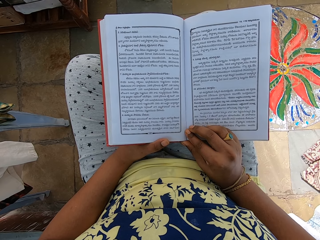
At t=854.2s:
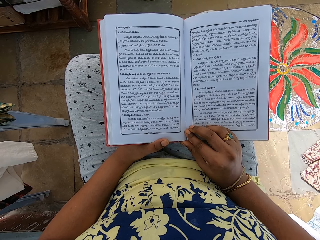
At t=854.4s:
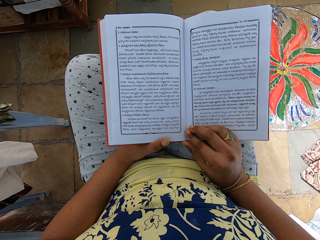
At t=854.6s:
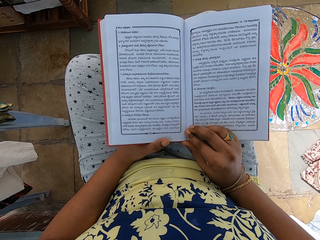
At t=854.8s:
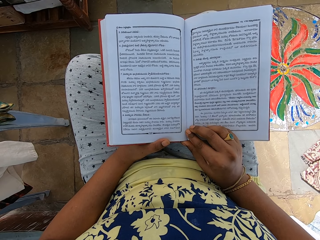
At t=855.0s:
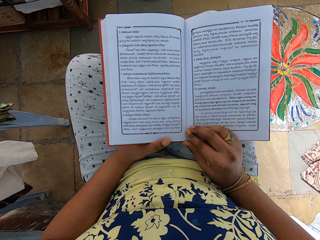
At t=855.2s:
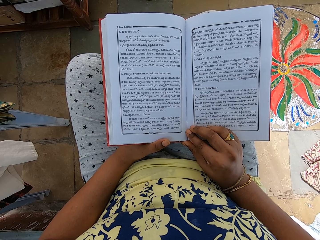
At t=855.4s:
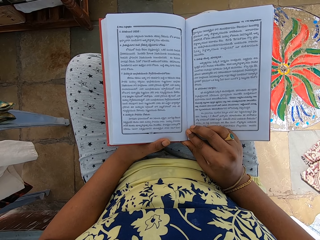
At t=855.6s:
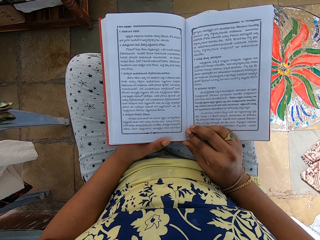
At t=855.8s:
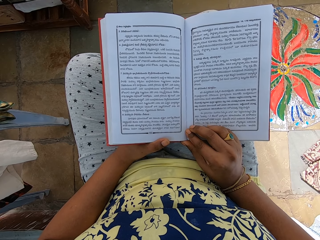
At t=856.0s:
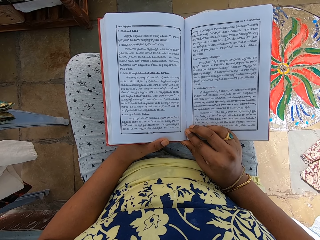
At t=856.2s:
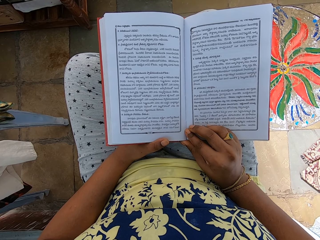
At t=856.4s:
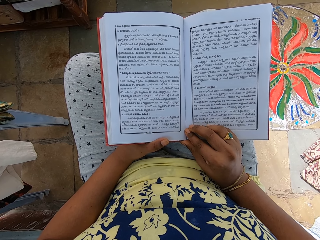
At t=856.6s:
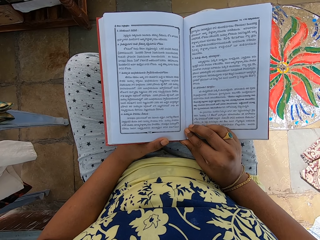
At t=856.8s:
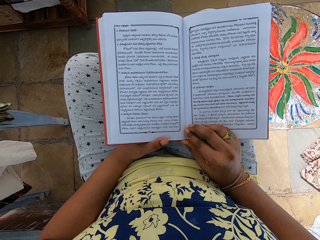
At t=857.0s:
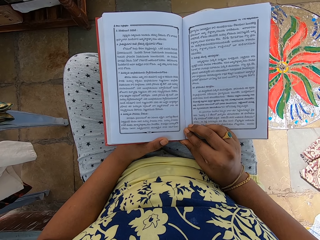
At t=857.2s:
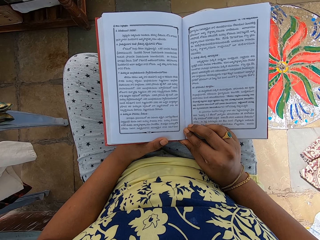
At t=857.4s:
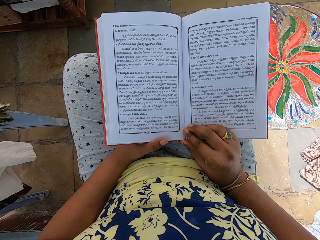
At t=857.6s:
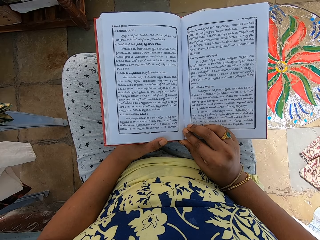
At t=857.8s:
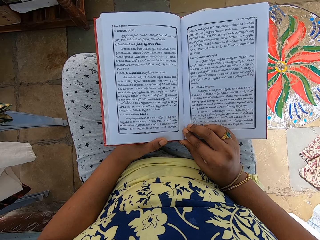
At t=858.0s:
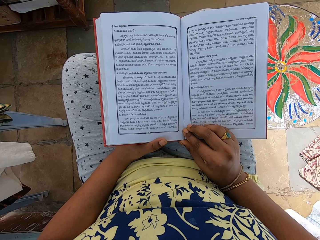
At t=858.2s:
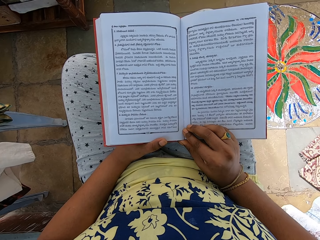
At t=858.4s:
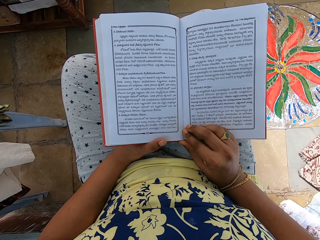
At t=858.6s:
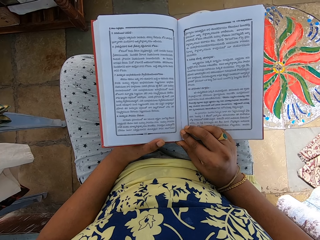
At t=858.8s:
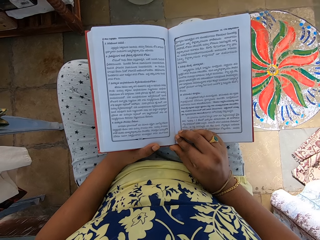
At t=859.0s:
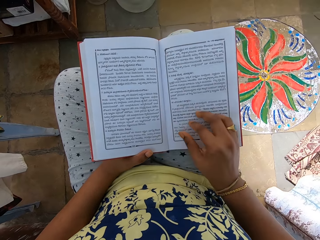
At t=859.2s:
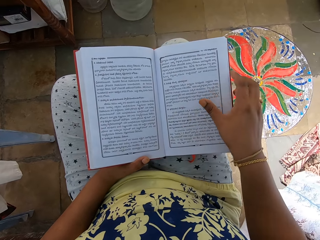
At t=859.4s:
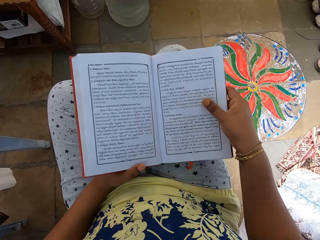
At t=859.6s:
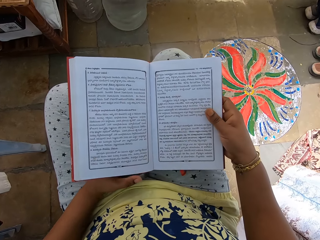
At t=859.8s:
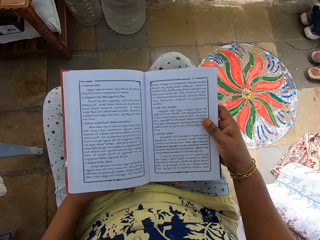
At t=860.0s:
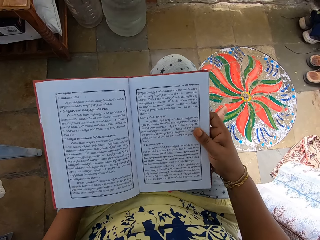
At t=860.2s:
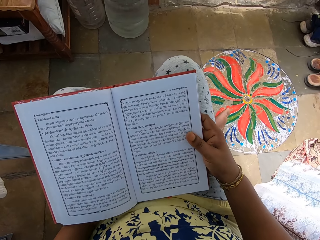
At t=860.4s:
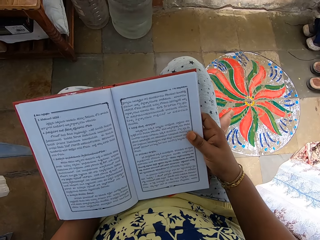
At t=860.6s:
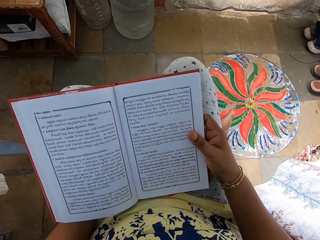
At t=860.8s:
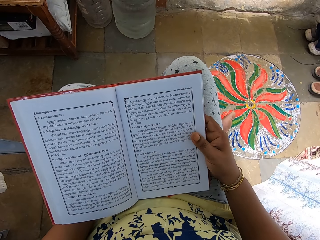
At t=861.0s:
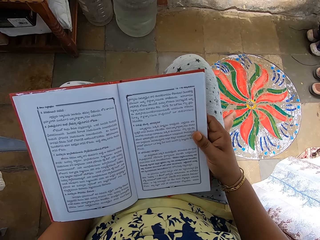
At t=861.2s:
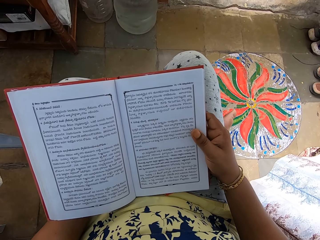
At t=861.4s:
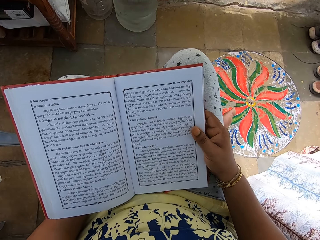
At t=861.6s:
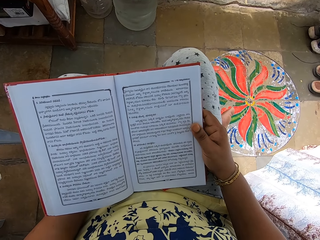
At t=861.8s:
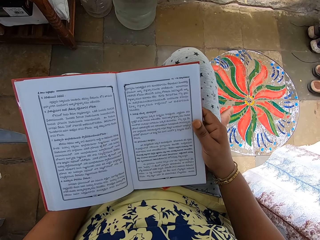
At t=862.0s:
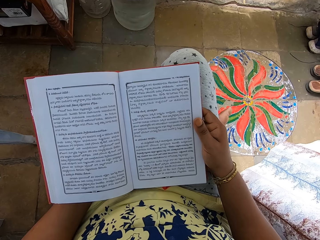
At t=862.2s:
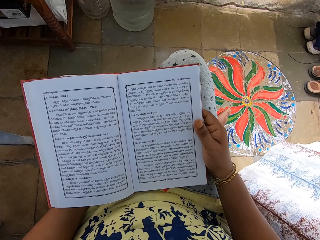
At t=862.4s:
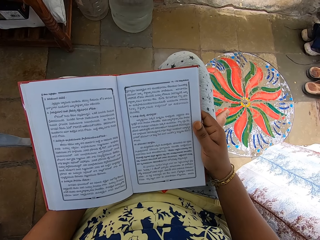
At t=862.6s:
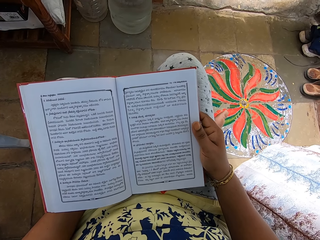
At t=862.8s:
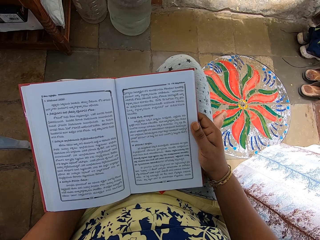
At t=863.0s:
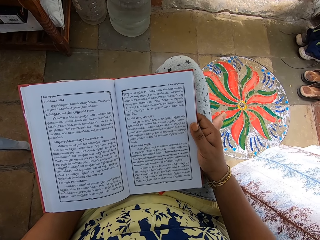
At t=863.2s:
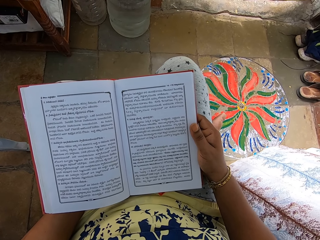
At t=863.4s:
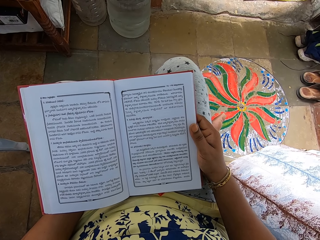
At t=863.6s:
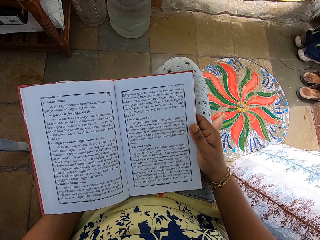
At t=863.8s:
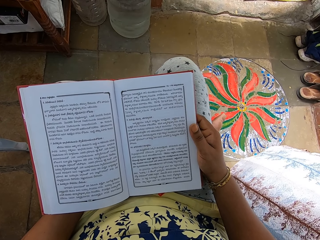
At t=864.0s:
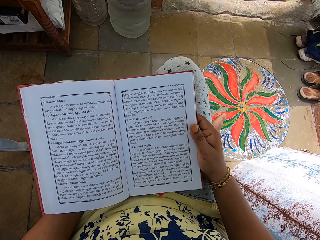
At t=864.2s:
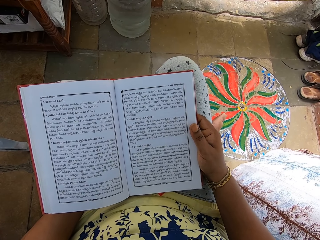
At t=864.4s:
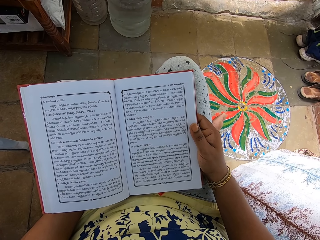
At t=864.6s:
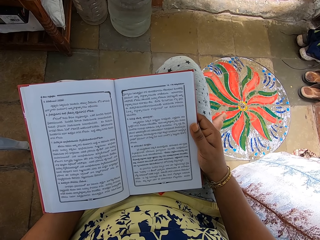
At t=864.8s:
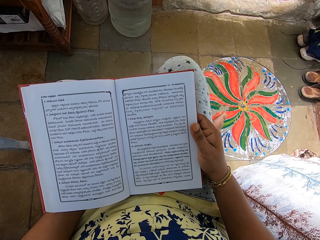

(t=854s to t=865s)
The camera wearer moves the book on her lap with her right hand. She holds the book. She reads the book.

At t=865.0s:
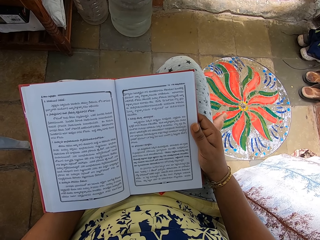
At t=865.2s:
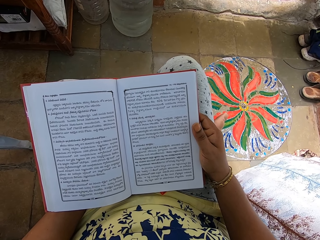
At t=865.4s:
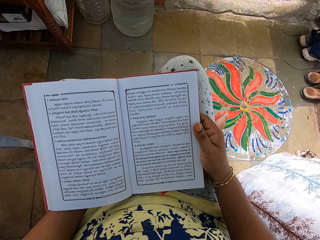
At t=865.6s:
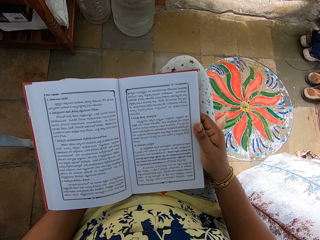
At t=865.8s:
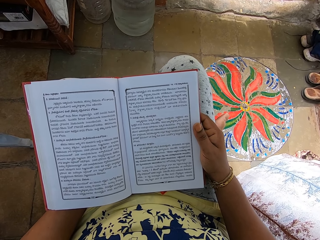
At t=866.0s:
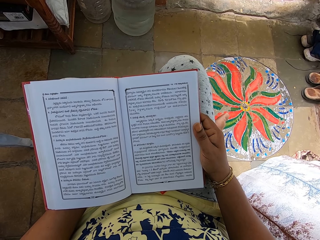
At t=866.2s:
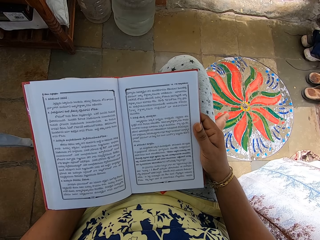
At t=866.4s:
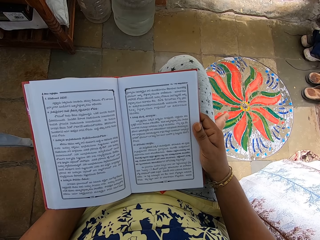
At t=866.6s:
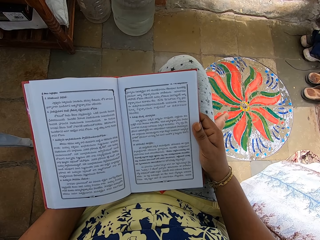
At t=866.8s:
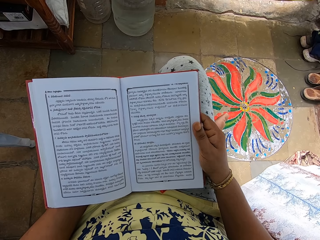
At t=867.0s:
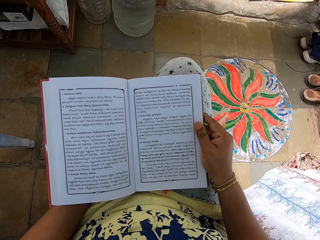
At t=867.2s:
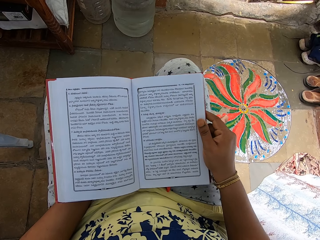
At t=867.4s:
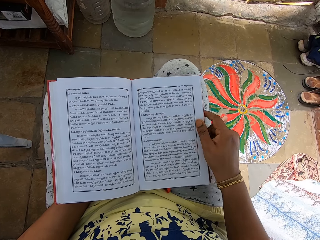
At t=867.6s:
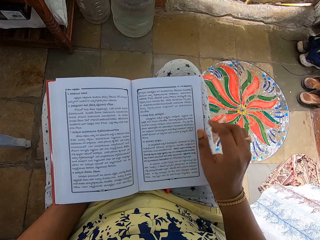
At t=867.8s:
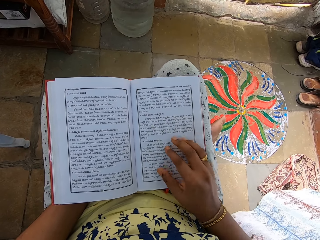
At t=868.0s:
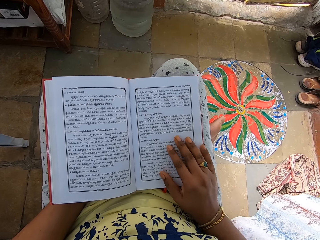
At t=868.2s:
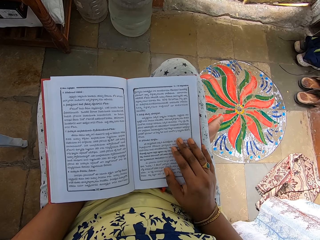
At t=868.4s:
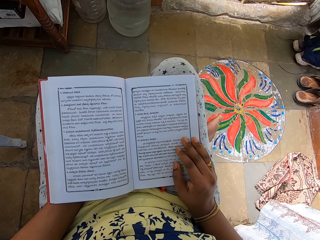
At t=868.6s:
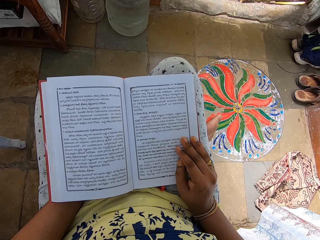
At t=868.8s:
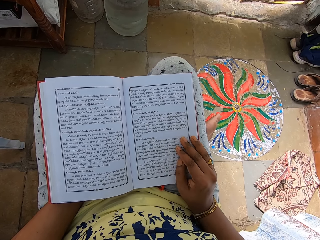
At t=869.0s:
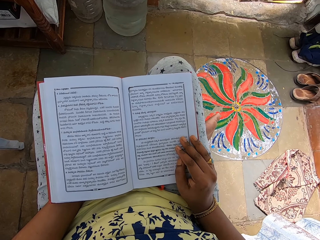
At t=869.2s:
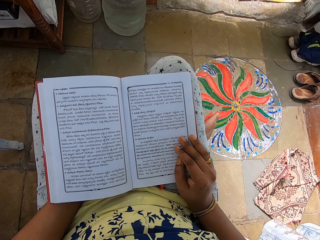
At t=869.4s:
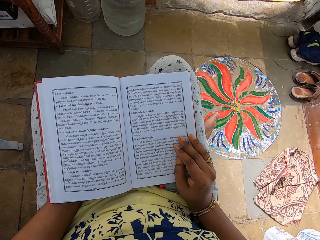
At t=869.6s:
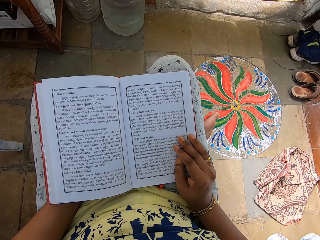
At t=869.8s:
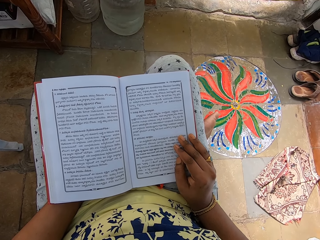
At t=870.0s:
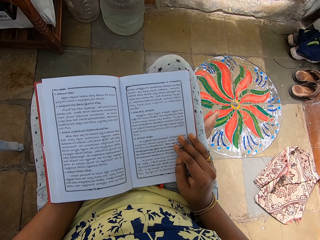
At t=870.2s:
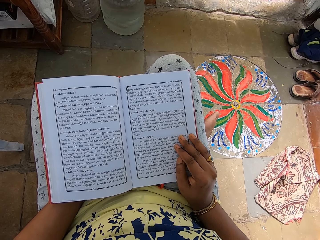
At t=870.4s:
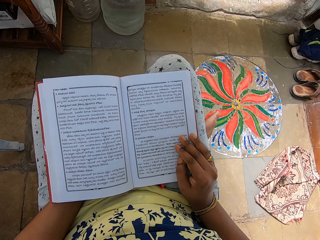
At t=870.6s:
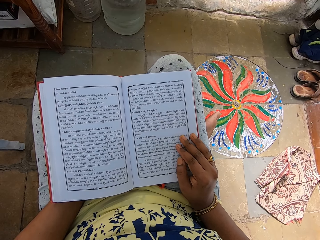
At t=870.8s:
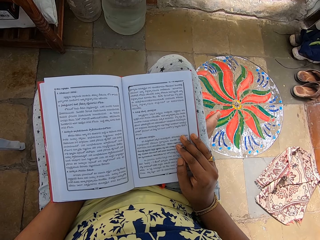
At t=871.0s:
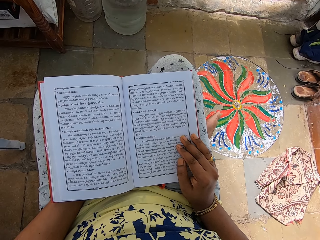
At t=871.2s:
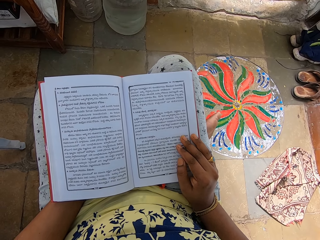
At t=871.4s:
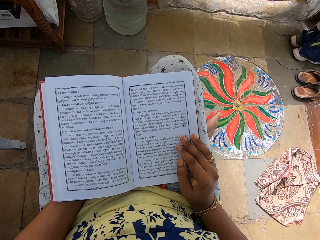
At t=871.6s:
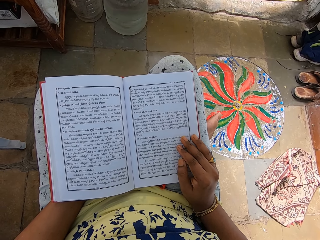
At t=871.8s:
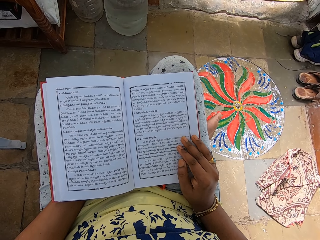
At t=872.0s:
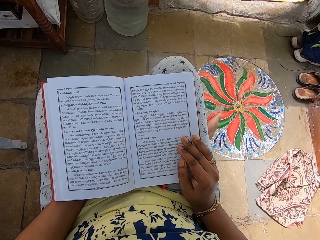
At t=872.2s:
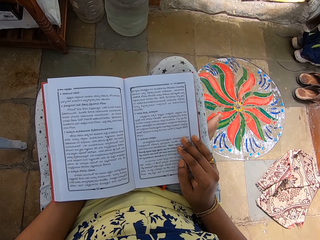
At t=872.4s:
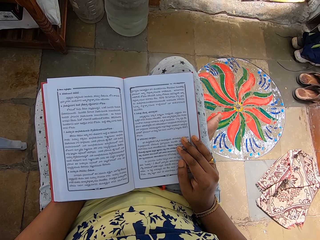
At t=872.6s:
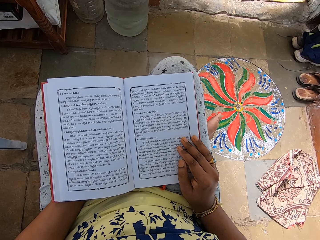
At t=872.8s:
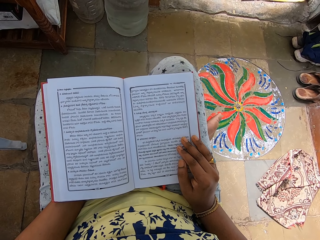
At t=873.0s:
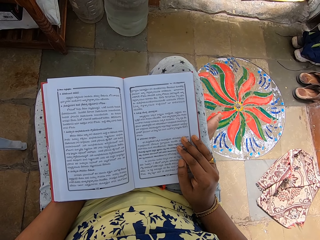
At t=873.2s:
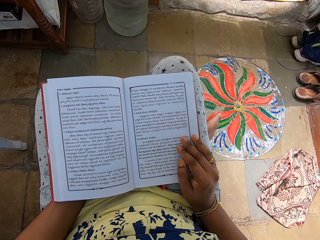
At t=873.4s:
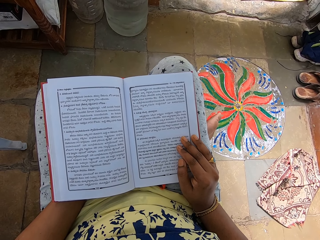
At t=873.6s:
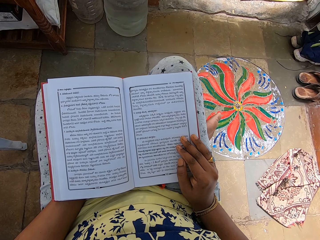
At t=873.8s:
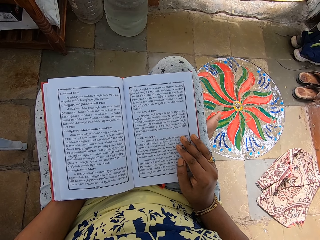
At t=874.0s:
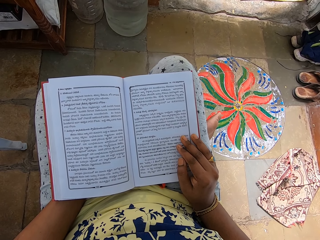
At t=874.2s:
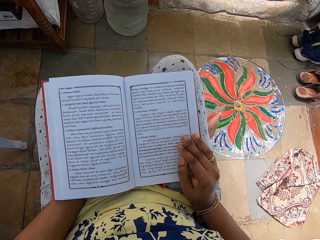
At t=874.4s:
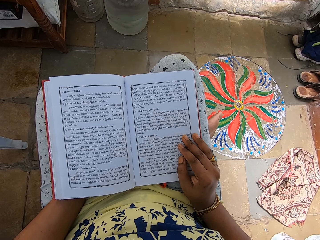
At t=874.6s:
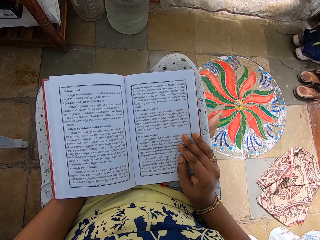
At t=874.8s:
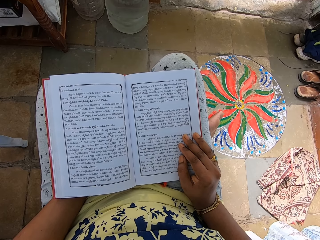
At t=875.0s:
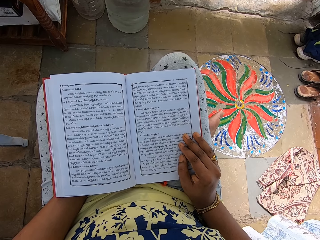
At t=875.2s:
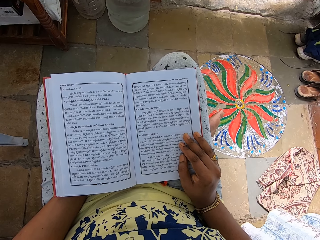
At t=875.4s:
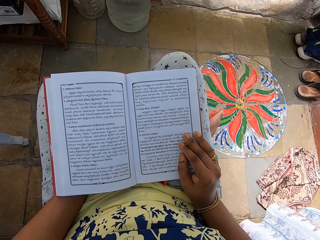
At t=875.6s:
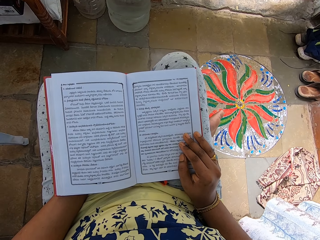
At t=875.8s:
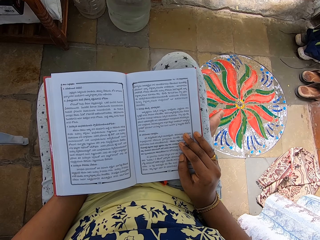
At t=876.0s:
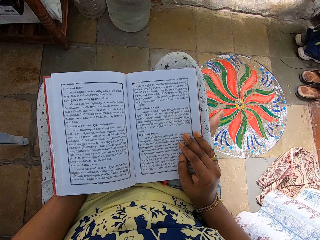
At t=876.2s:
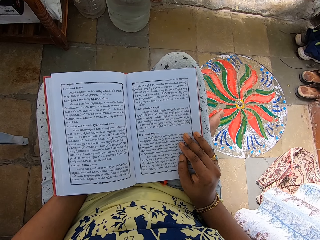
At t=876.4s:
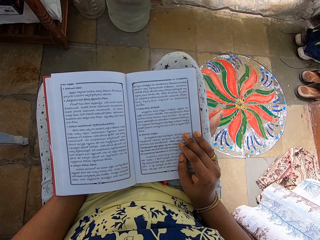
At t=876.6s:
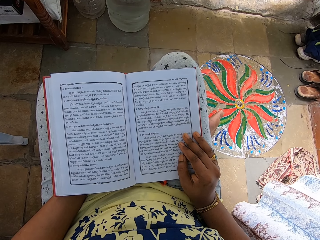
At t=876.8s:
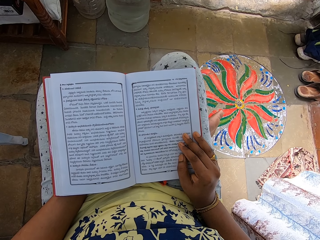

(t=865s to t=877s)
The camera wearer places her right hand on the book. She touches the book page. She reads the book.
